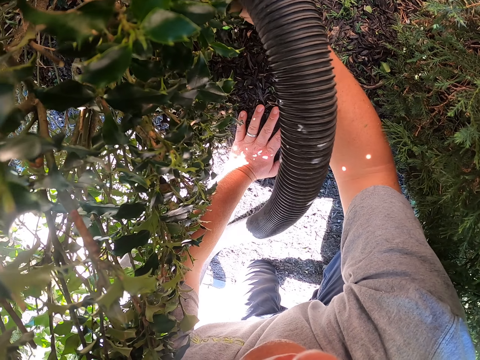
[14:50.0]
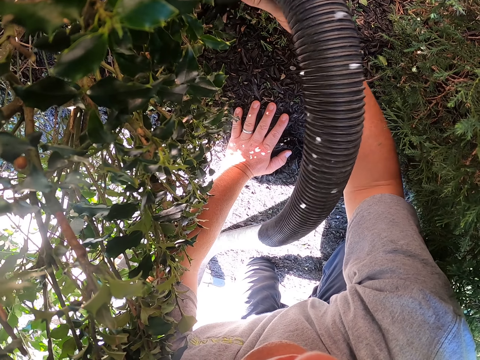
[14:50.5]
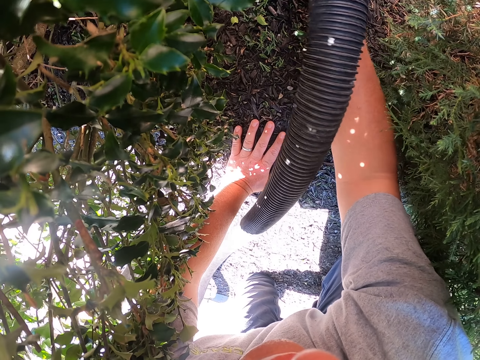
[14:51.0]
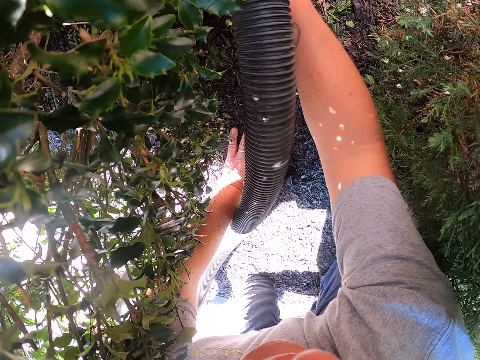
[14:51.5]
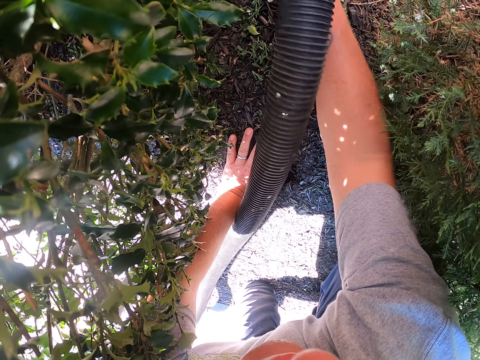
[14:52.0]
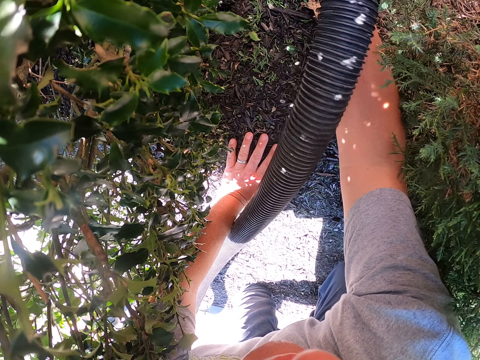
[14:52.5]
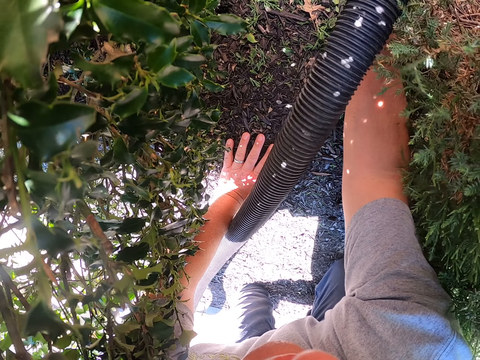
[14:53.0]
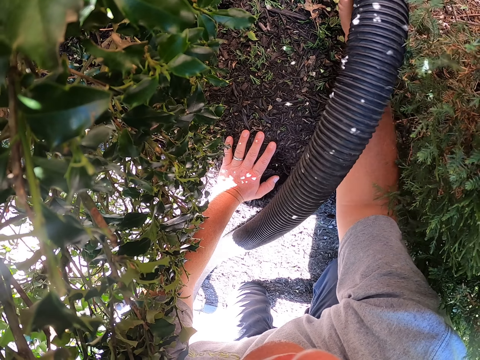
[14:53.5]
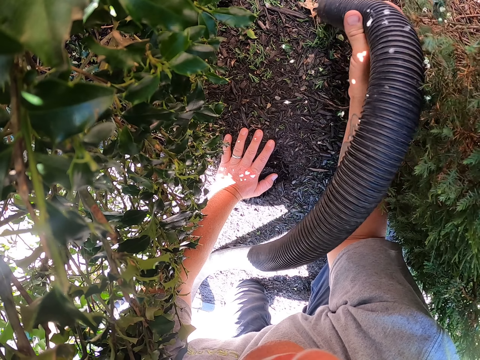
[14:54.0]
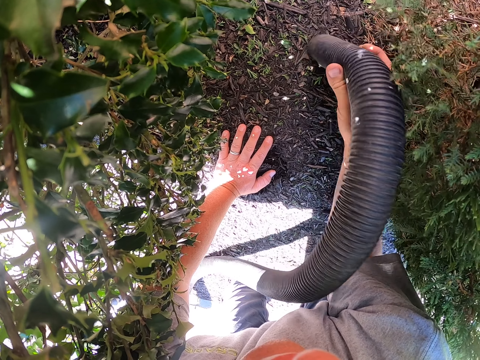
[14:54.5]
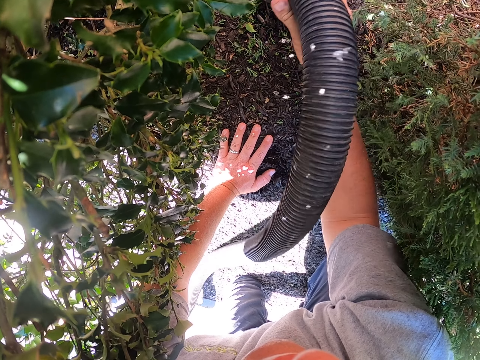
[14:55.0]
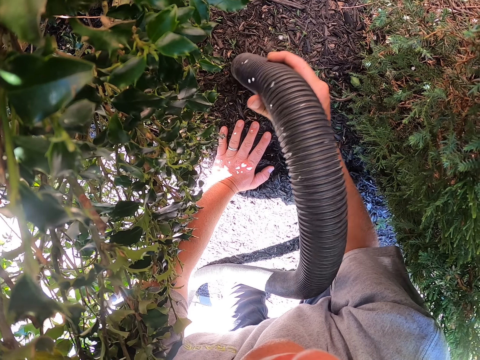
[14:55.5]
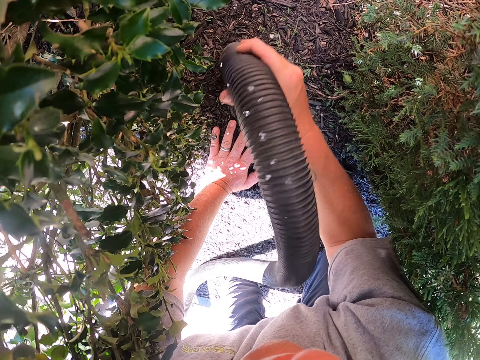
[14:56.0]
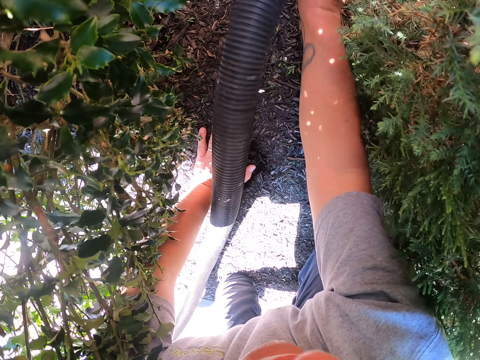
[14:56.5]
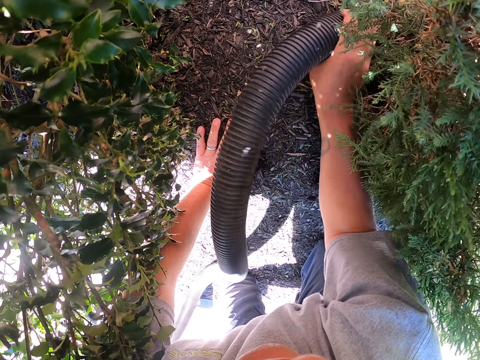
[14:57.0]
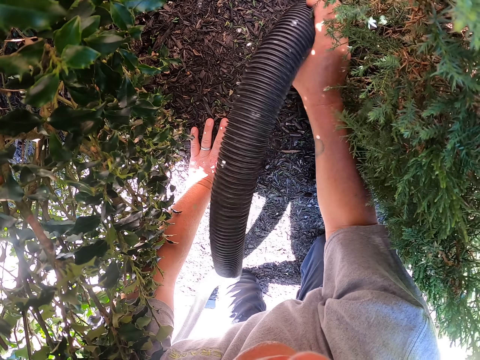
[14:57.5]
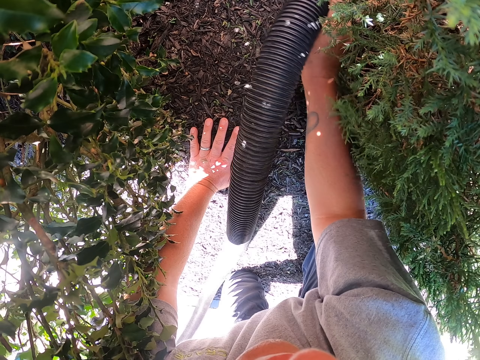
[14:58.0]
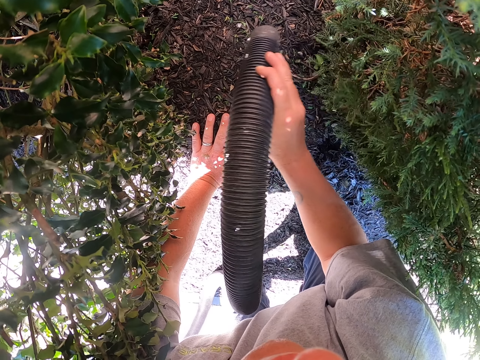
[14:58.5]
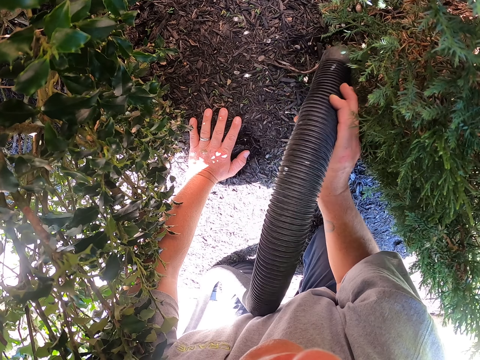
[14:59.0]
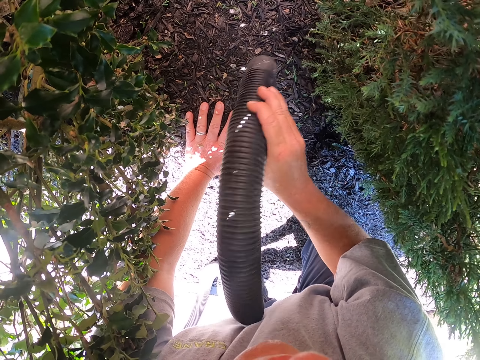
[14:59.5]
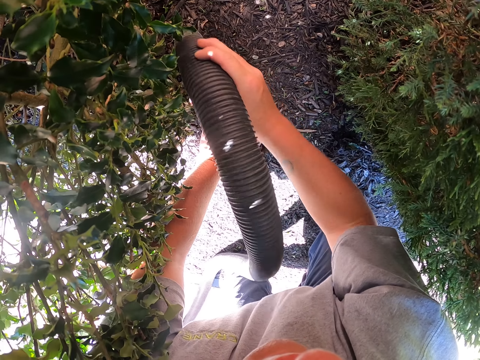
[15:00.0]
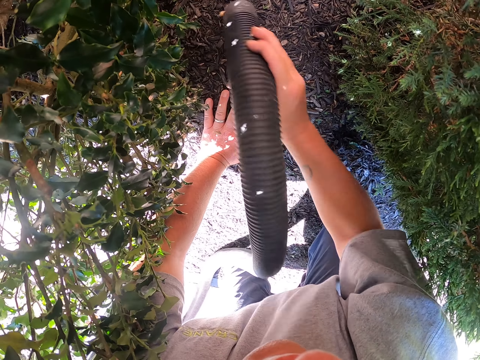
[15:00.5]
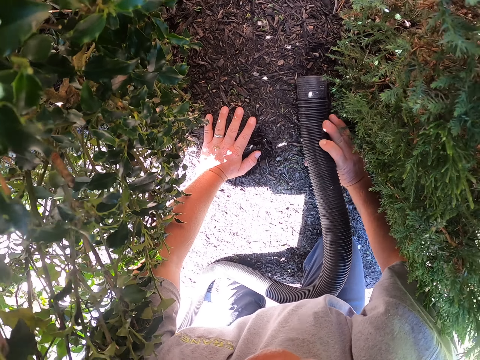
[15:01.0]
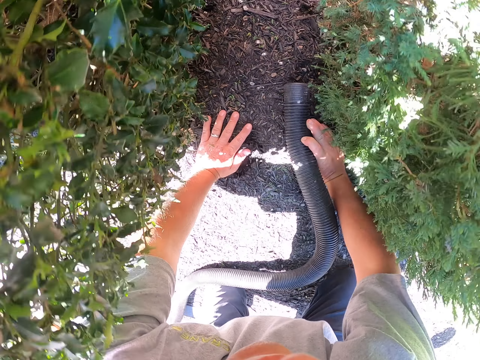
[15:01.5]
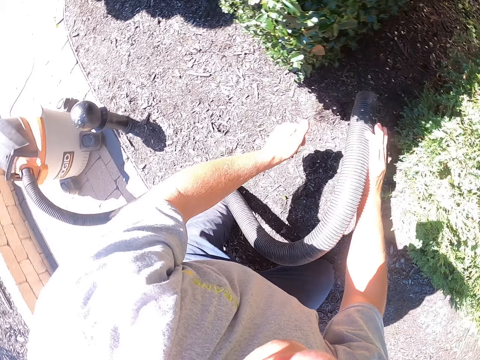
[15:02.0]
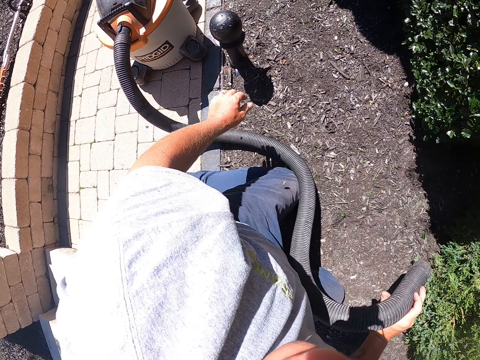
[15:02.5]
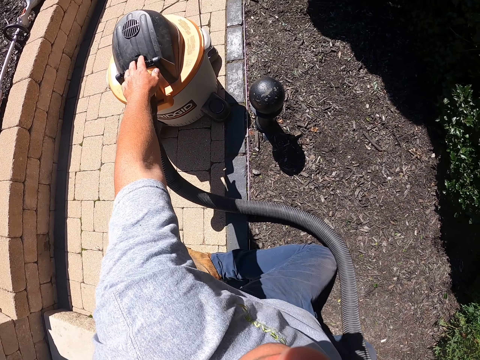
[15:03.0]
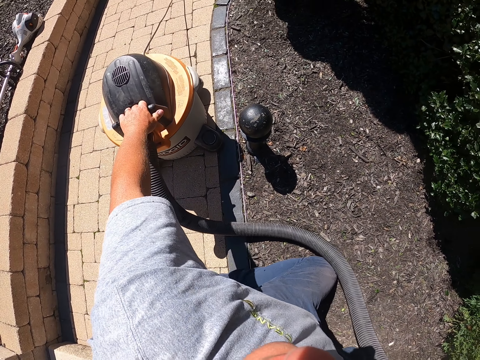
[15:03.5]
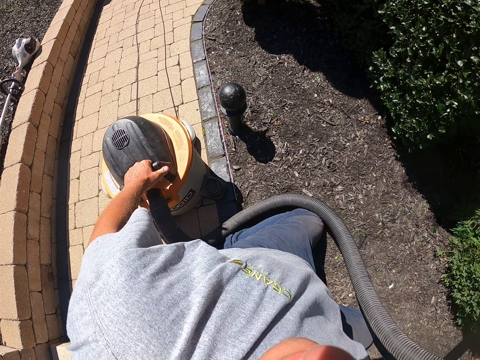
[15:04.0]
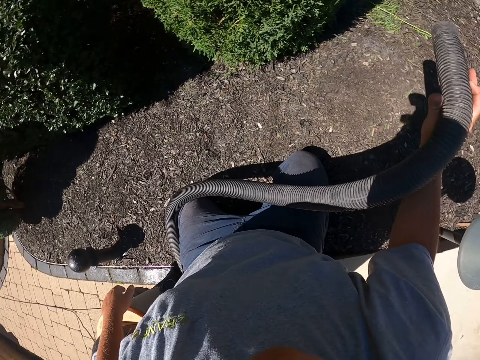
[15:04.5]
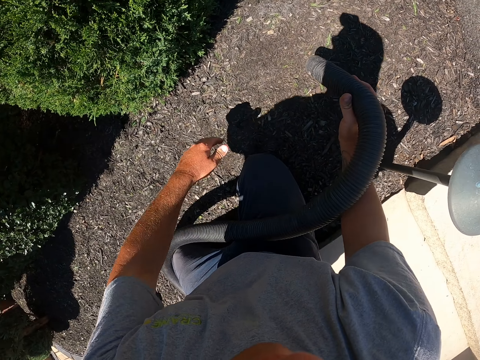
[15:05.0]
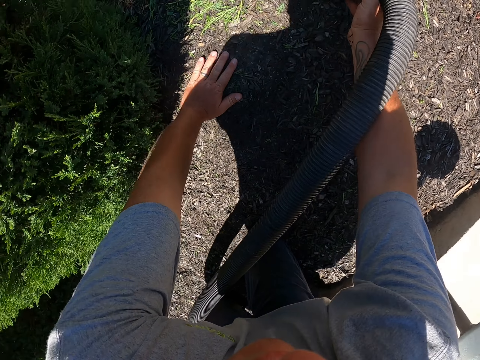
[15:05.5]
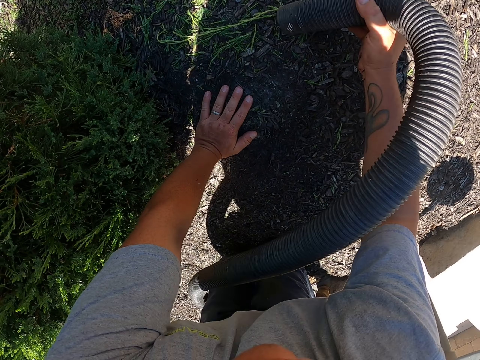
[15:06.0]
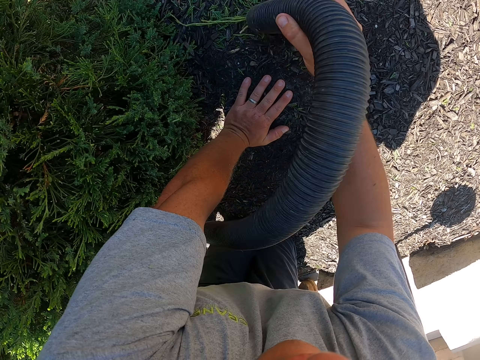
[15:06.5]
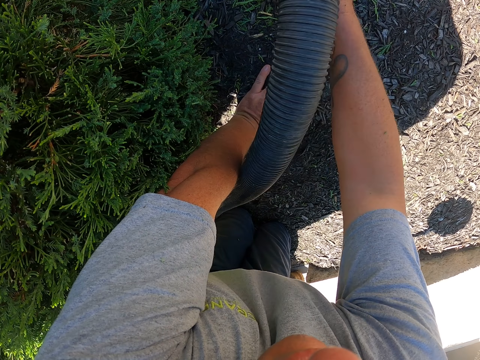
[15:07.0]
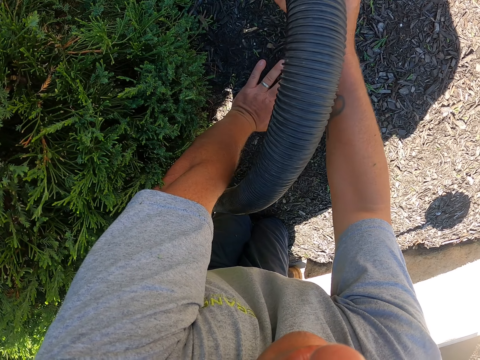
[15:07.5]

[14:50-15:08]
The camera wearer puts the pipe down. They move the hands. They stop cleaning, remove the left hand on the ground and look around. They move the vacuum cleaner. They hold the vacuum cleaner with the left hand and pull the vacuum cleaner. They look around. They remove the left hand on the vacuum cleaner. They put the left hand on the ground. They clean the garden with the garden vacuum.

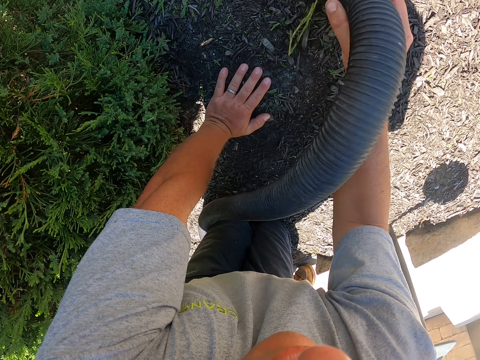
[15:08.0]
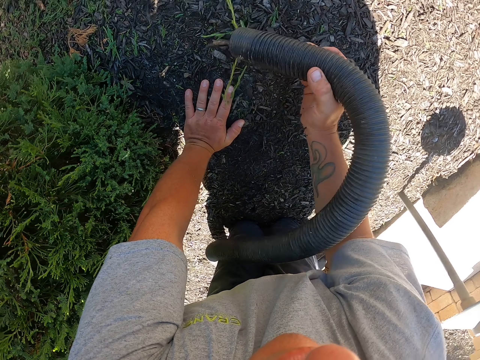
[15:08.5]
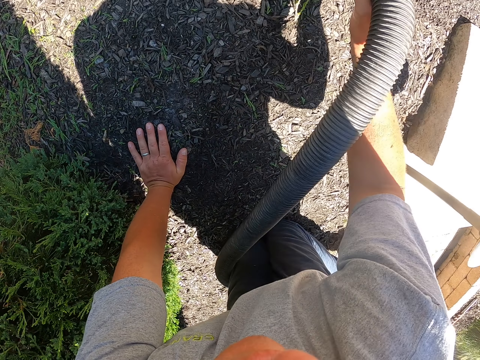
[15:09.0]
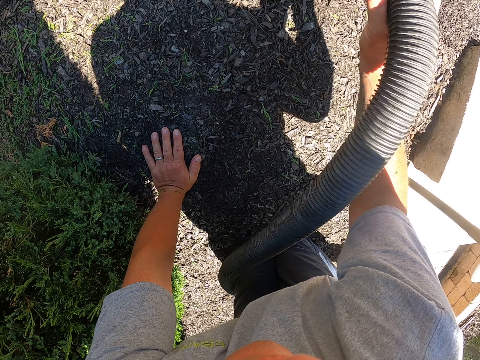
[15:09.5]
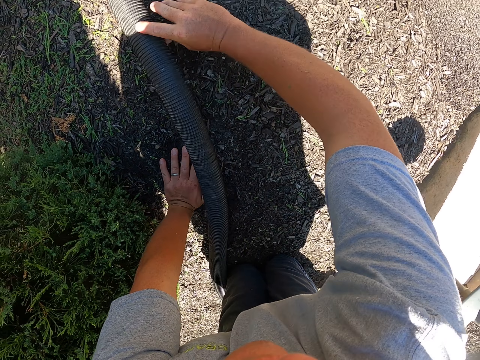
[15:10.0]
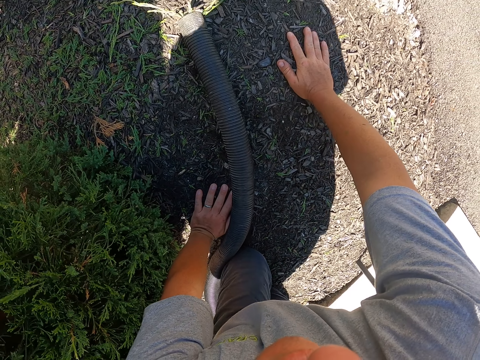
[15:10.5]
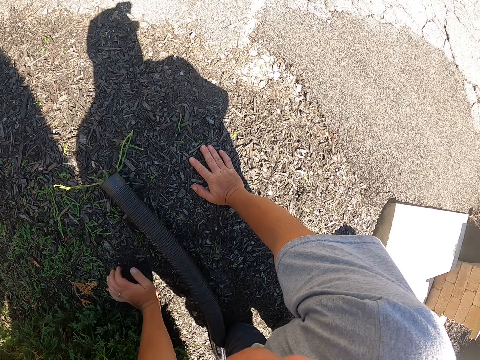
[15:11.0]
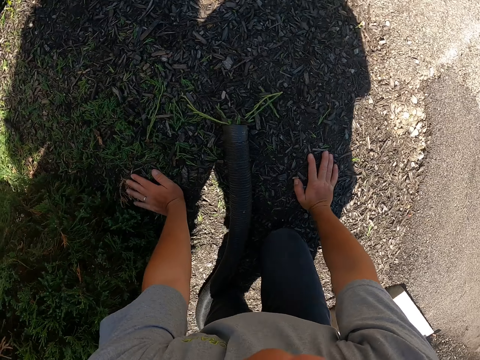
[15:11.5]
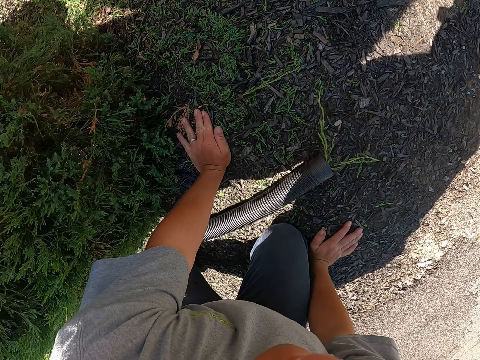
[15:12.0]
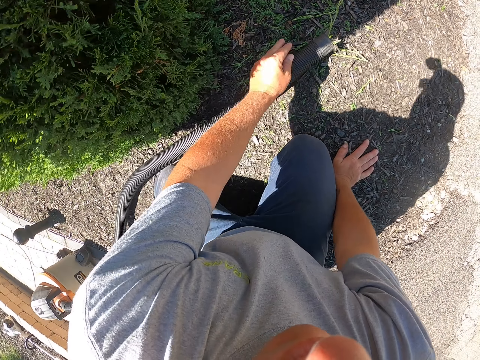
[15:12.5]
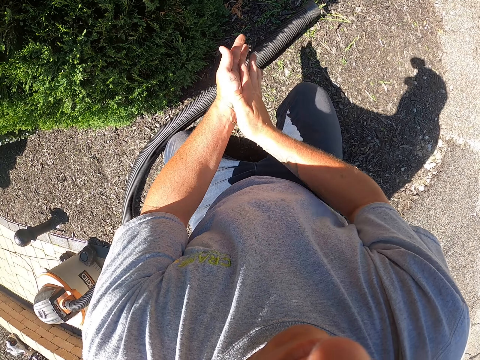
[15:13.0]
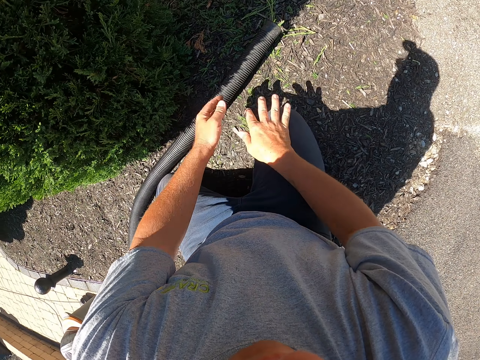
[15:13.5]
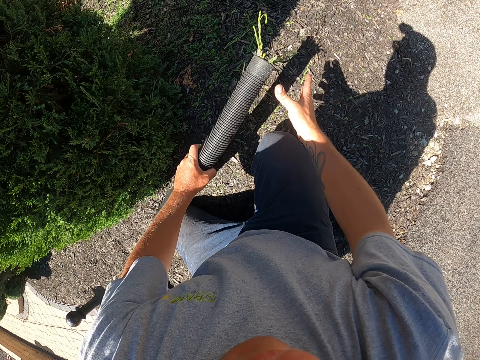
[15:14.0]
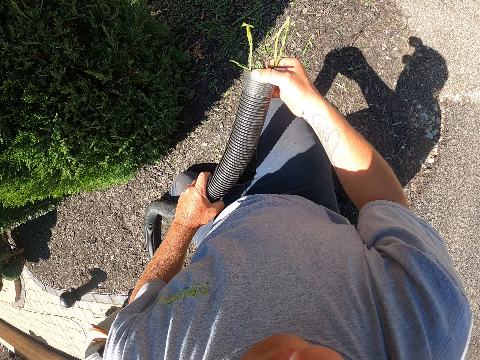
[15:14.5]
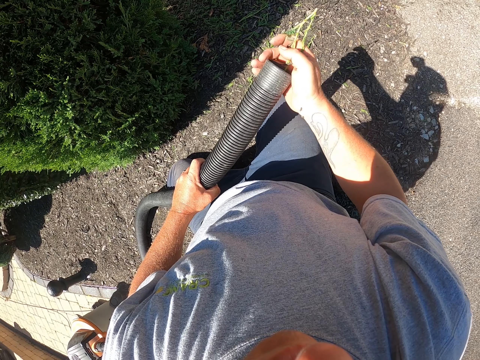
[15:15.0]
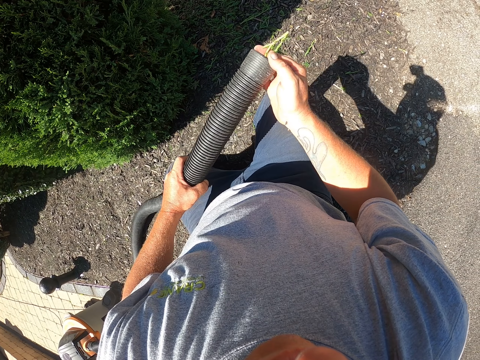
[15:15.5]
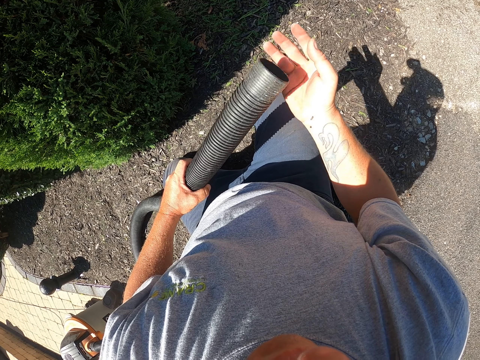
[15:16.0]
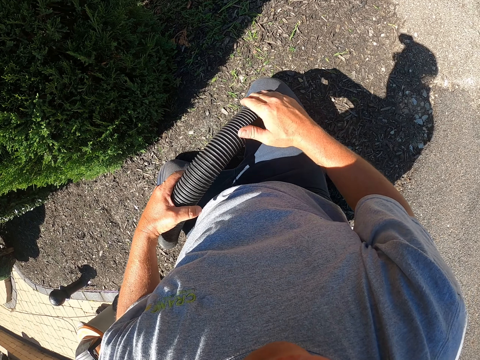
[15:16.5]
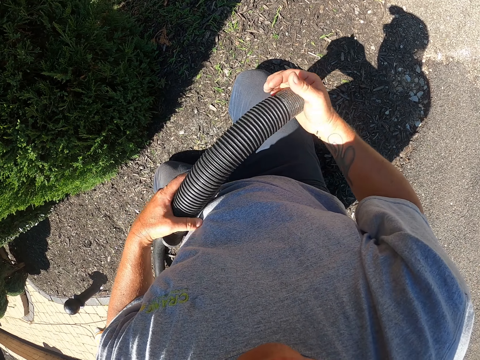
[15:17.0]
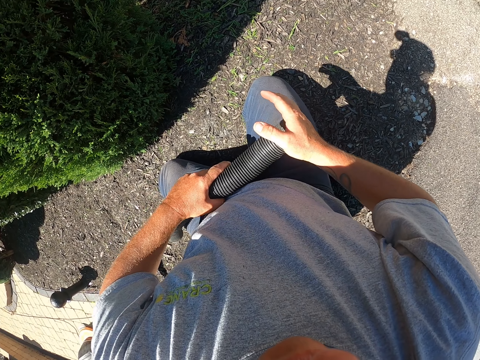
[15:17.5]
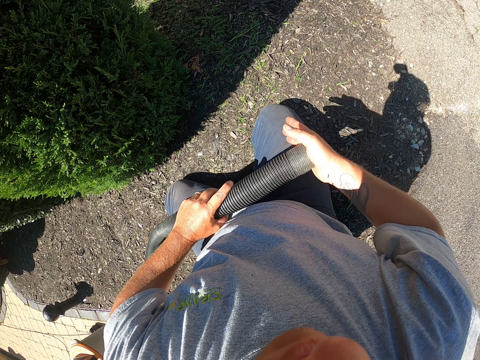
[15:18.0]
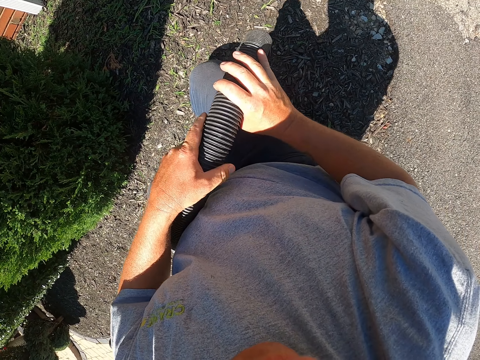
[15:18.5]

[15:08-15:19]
The camera wearer stops cleaning and puts the pipe on the ground. He moves the legs. He puts the right hand on the ground and crawls. He sits down. He removes his hands on the ground and rubs his hands together. He picks up the pipe with his left hand. He pushes the dust in the vacuum cleaner pipe with the right hand. He touches the pipe. He touches the pipe again.
